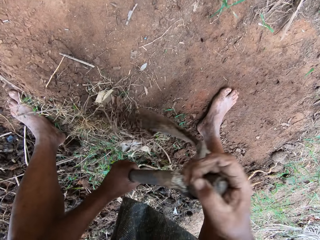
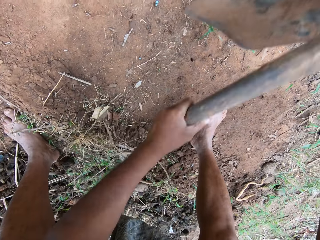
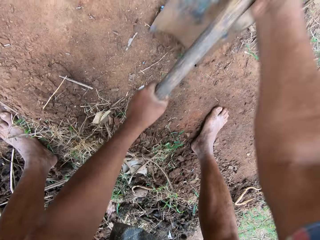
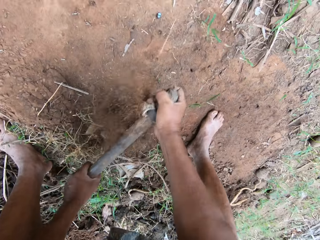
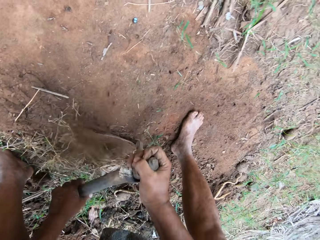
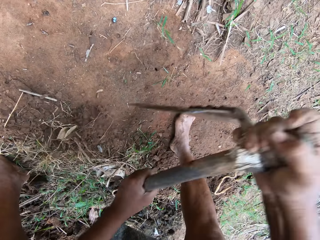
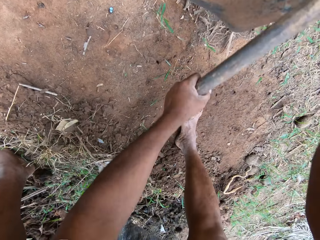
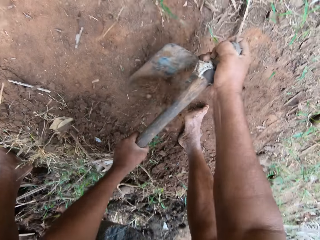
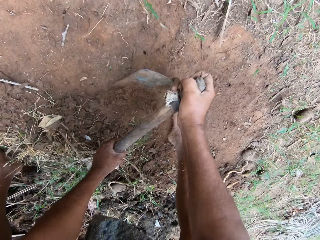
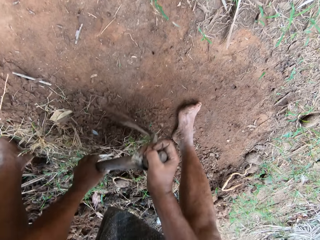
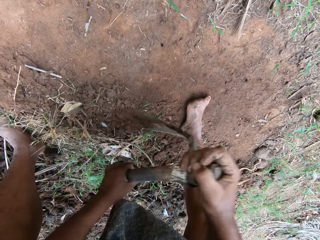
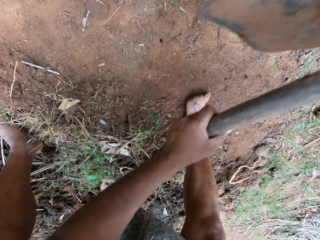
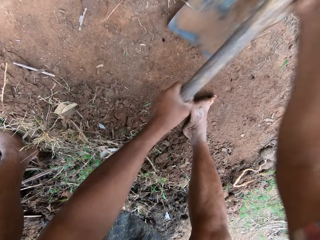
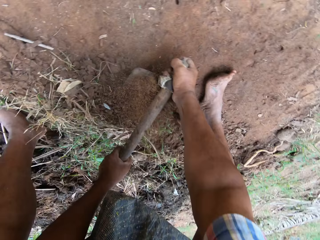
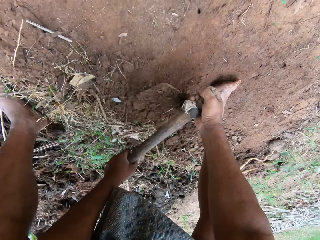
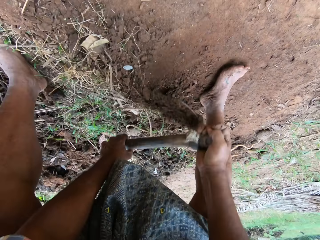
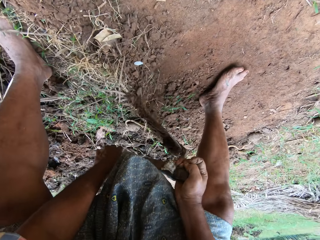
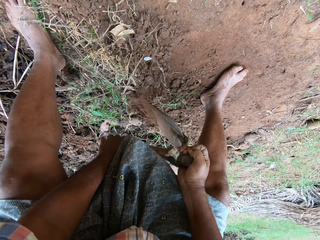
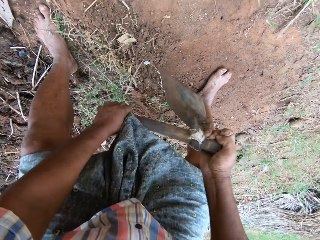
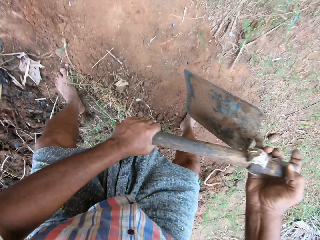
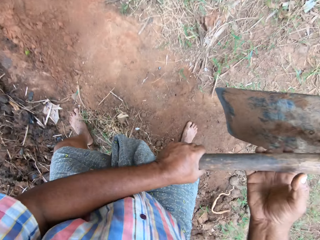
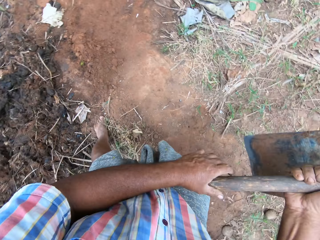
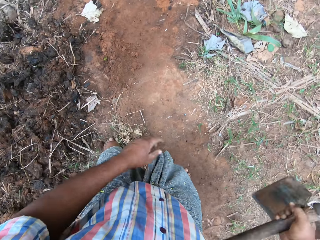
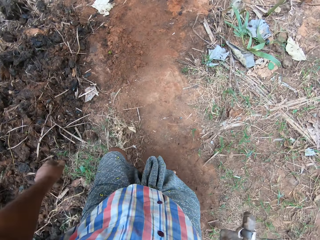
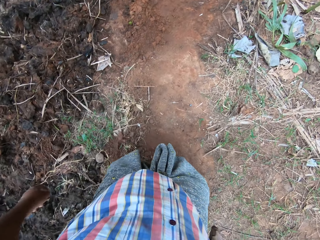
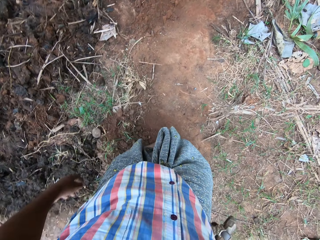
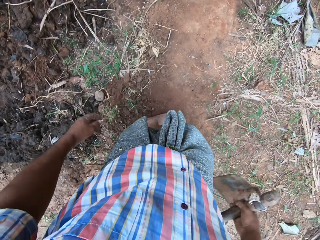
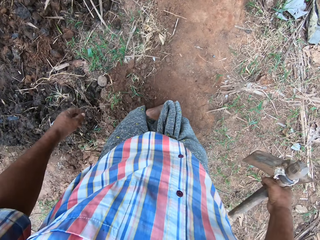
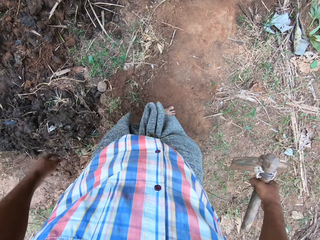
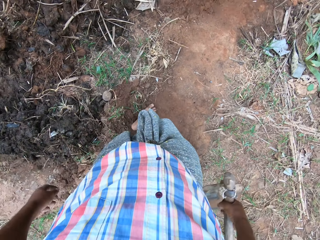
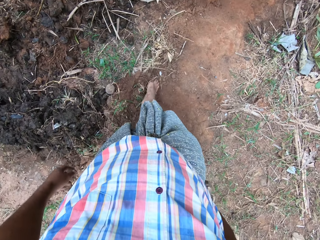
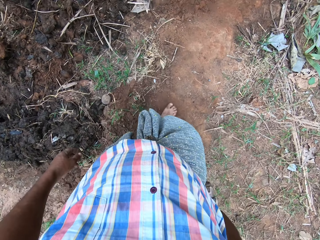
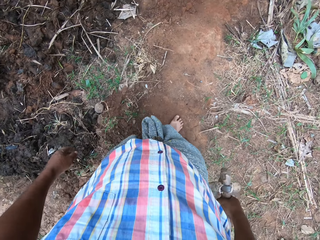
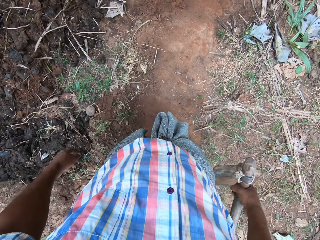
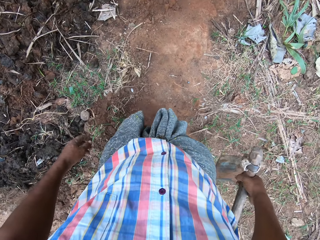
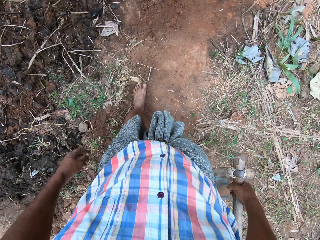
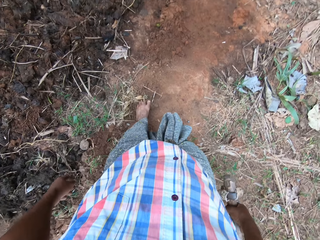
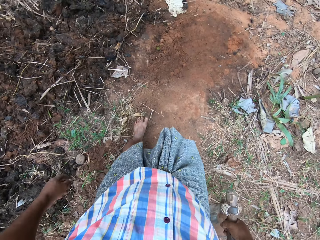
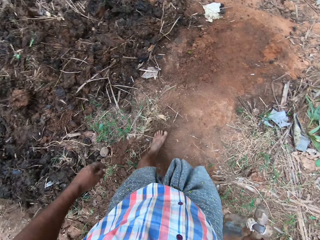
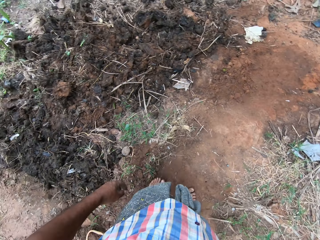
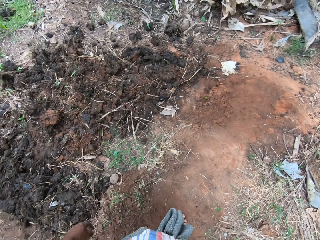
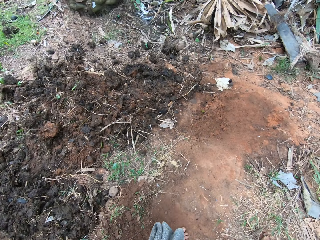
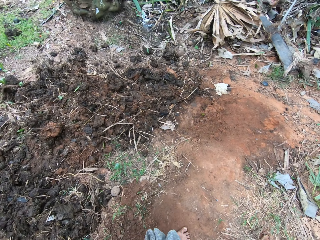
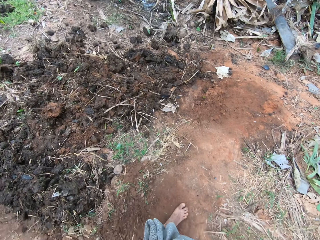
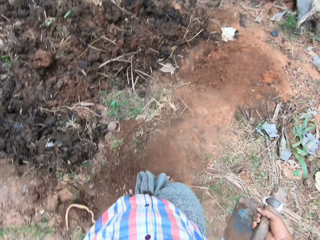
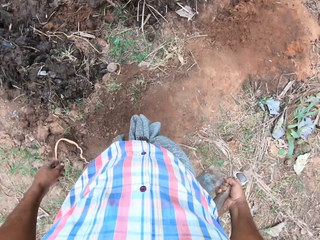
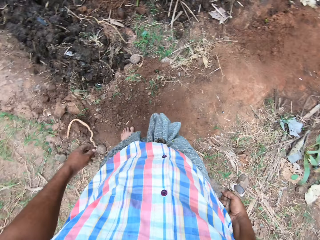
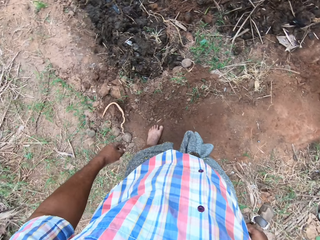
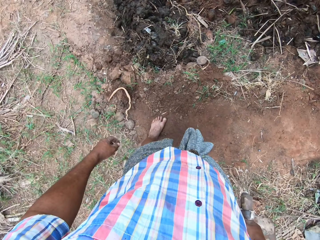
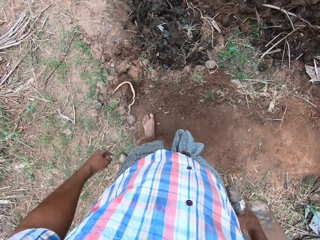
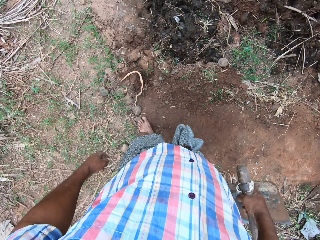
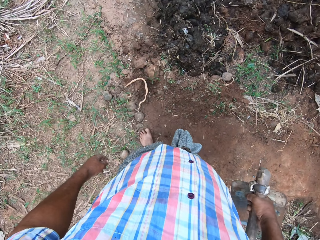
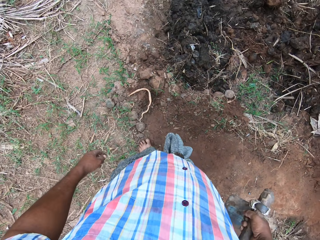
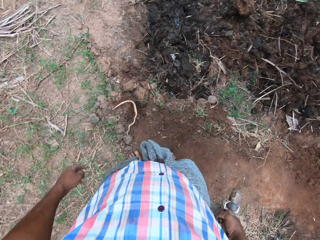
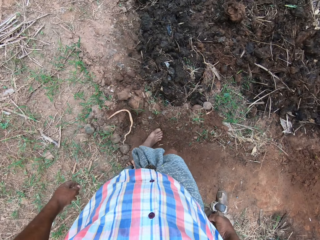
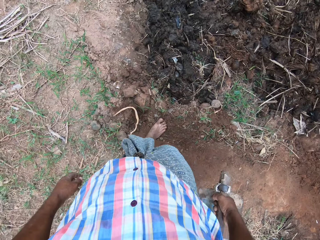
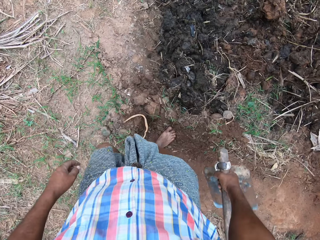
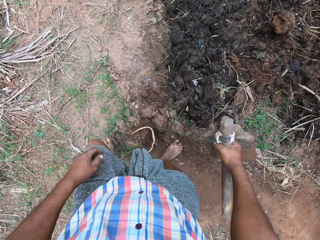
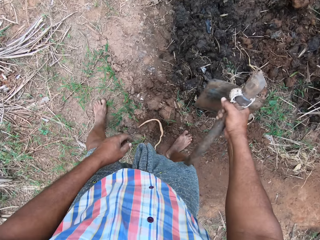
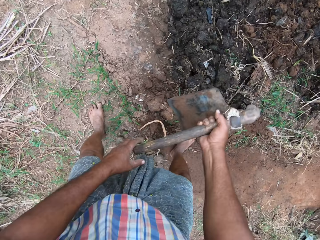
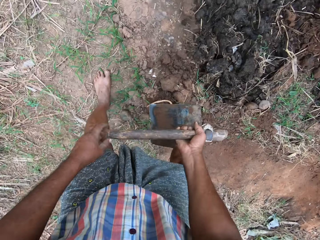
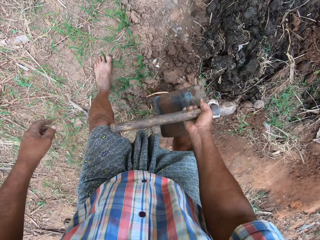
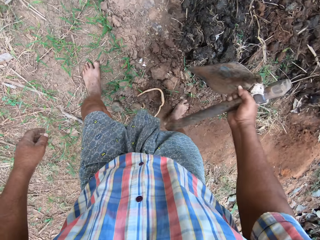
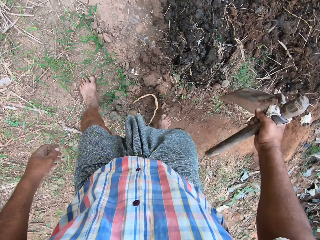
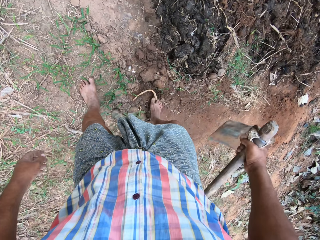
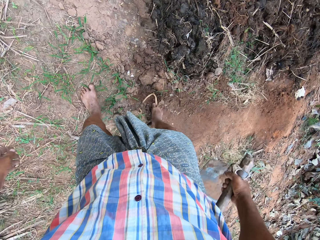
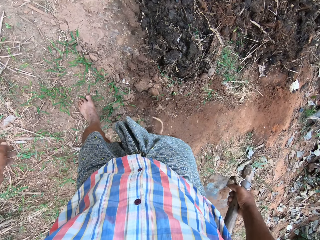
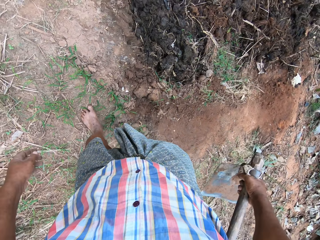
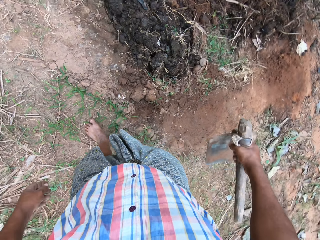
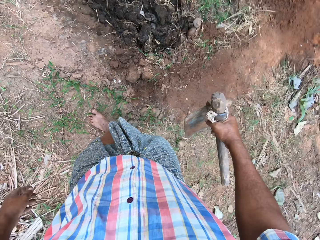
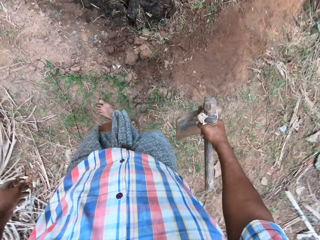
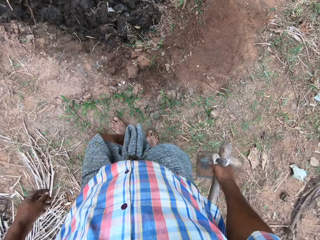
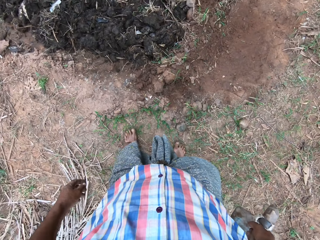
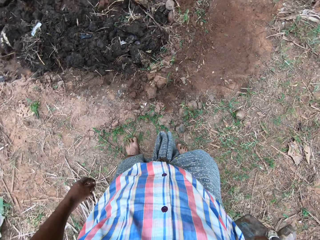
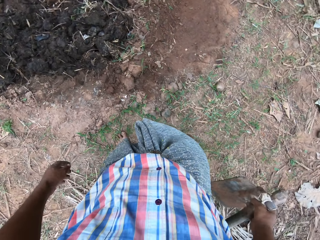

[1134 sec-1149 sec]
The camera wearer stands up. He holds the hoe with one hand. He moves the soil with the leg. He moves backwards. He presses the soil with his feet. He stands up. He moves forward. He bends down and stands up.

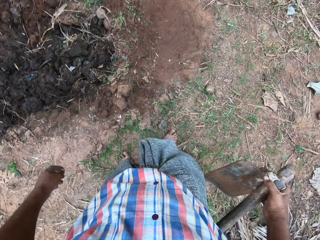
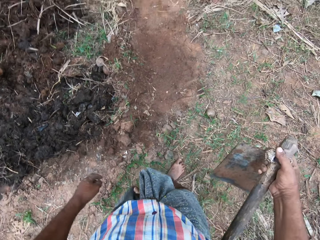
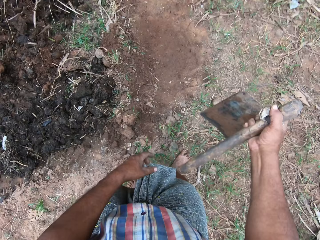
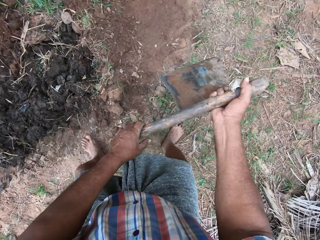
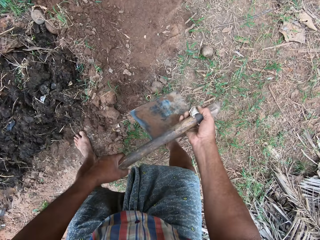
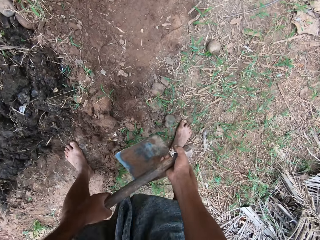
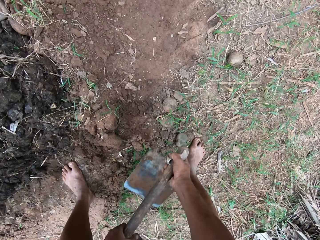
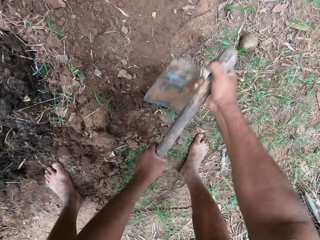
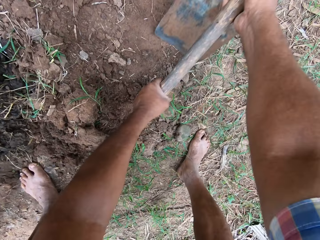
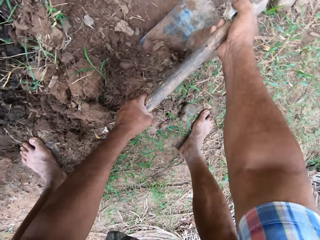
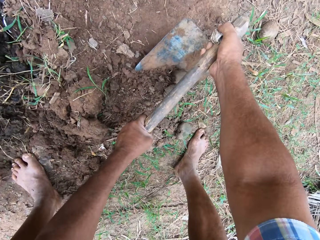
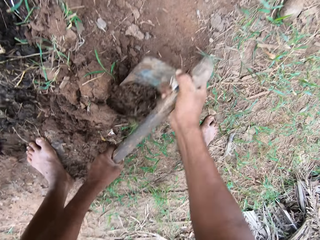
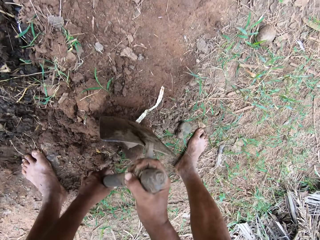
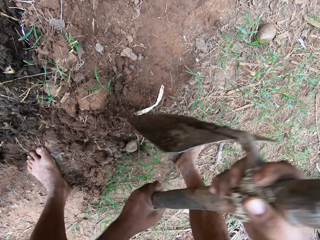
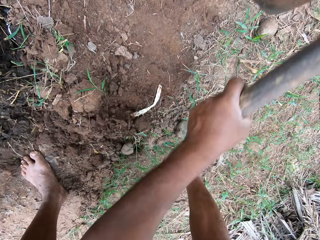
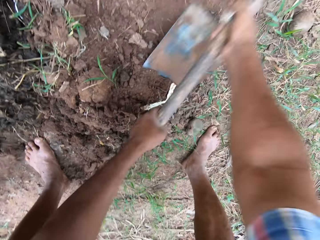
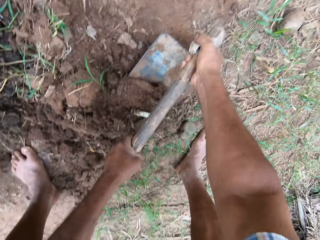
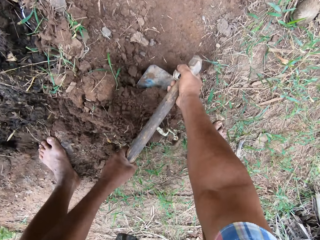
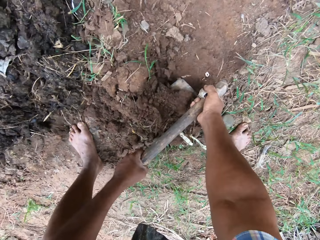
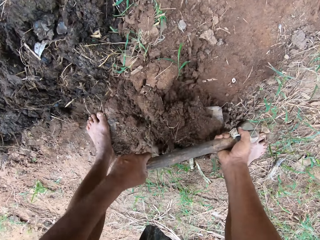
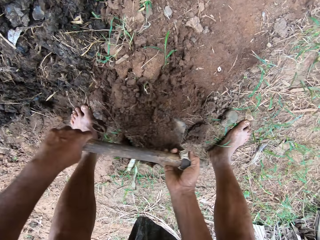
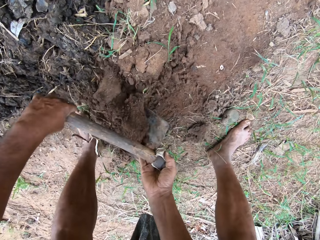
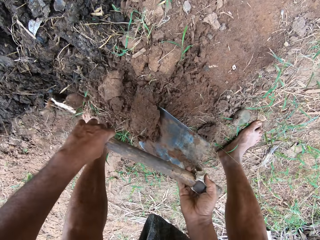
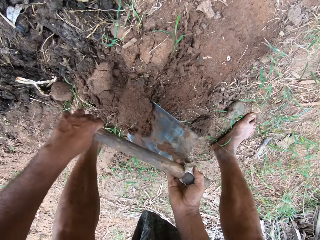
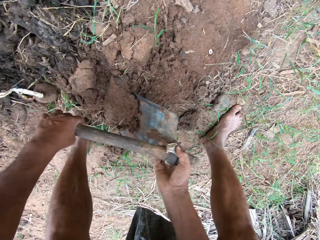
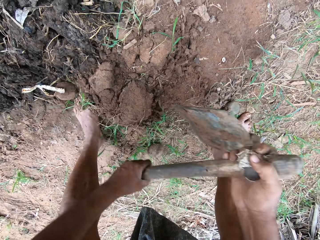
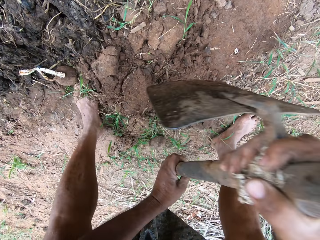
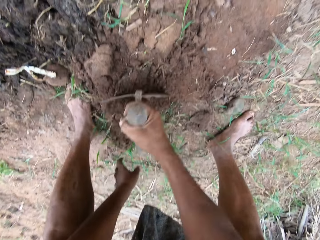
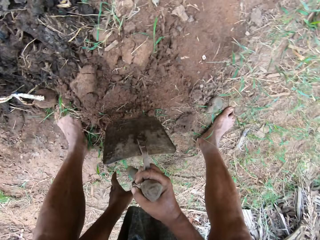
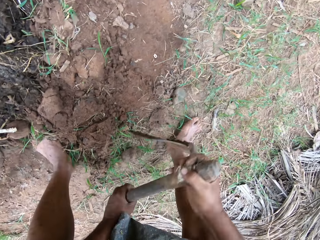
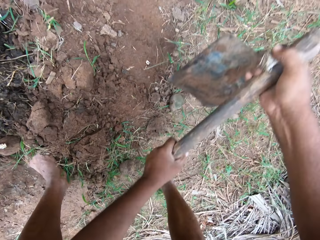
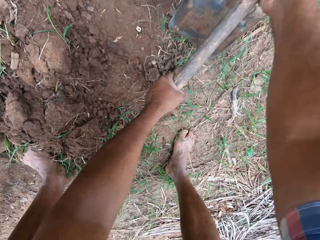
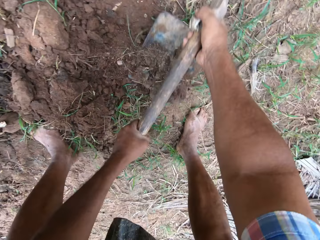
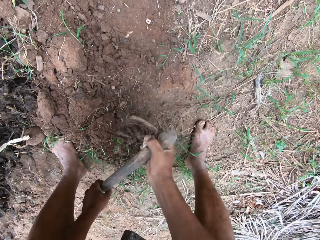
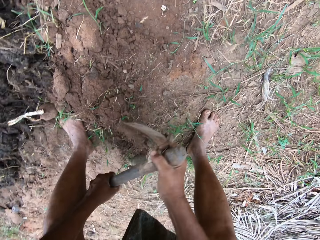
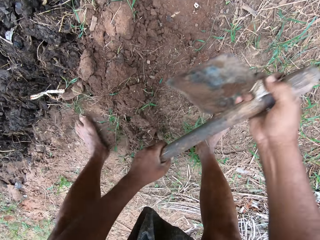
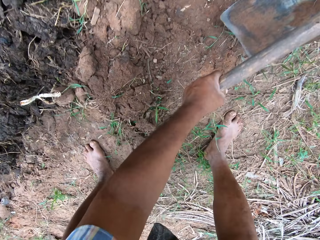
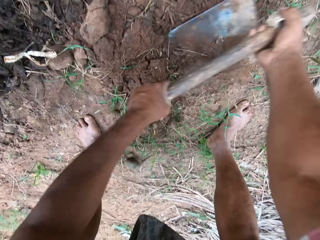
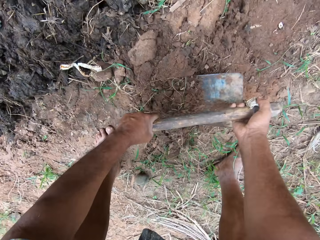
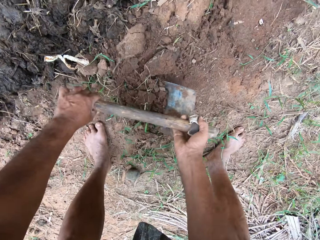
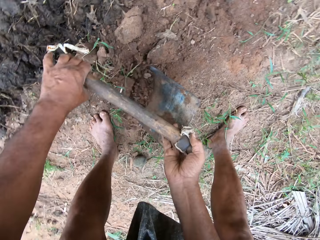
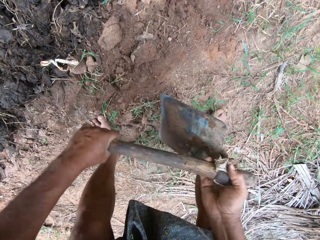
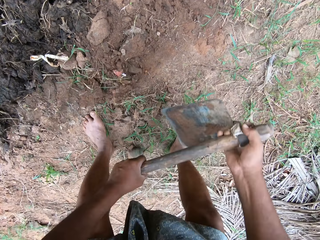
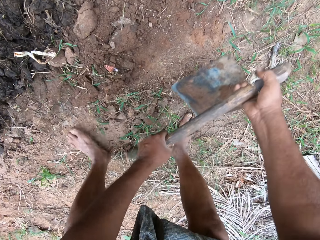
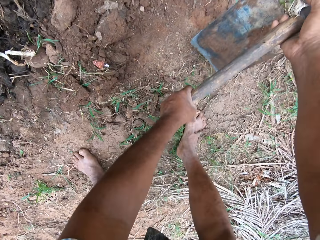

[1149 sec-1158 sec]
The camera wearer holds the hoe with both hands. They scoop the soil. They till the soil with the hoe.
